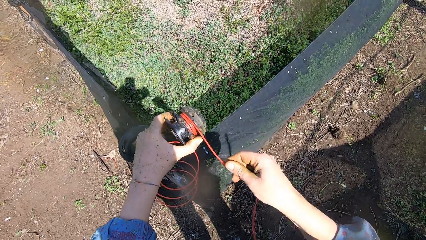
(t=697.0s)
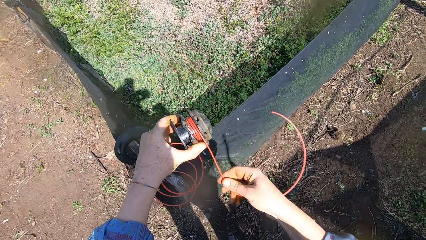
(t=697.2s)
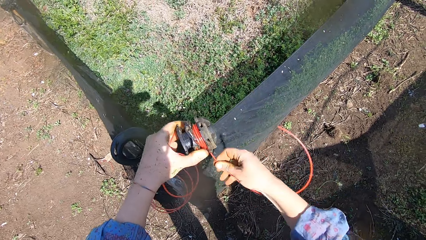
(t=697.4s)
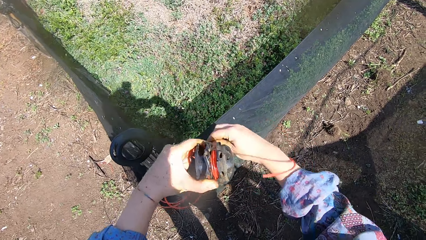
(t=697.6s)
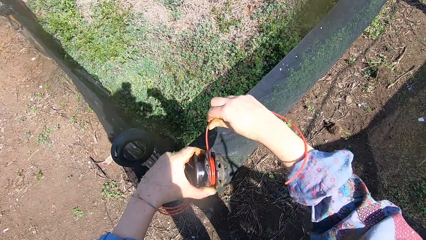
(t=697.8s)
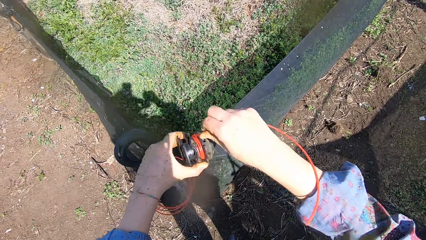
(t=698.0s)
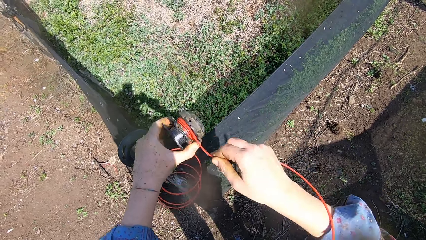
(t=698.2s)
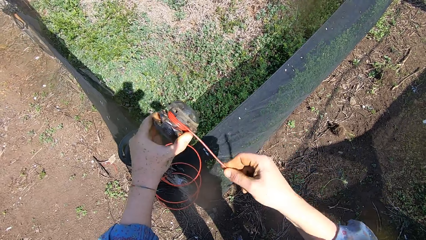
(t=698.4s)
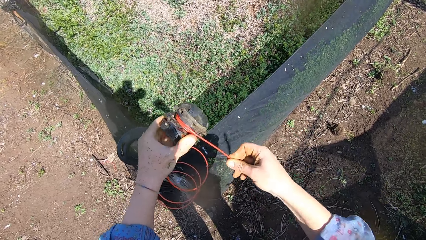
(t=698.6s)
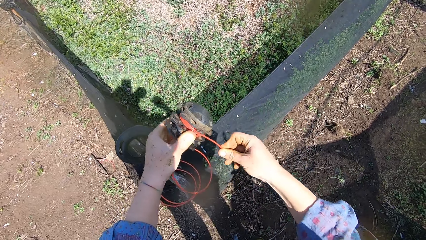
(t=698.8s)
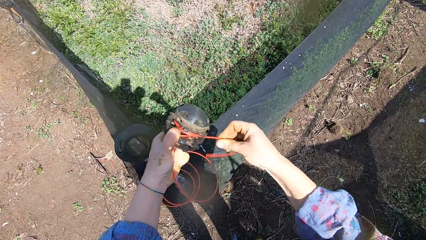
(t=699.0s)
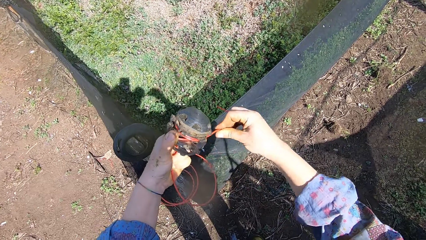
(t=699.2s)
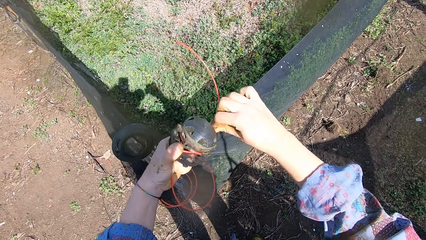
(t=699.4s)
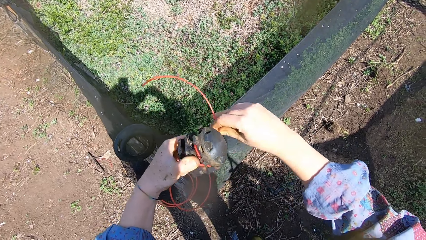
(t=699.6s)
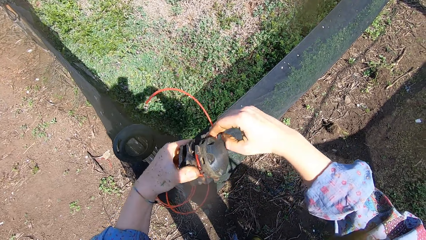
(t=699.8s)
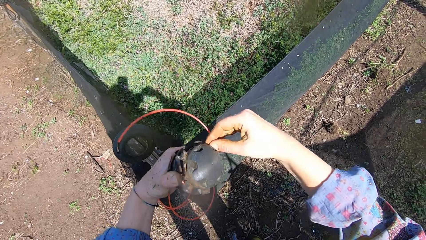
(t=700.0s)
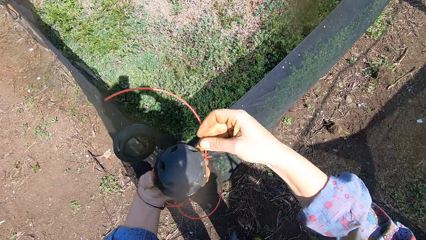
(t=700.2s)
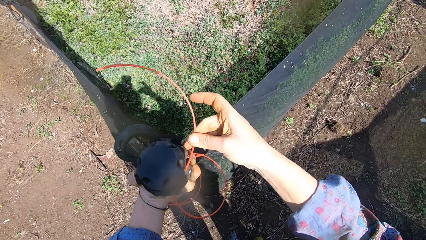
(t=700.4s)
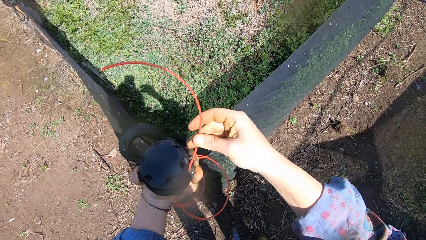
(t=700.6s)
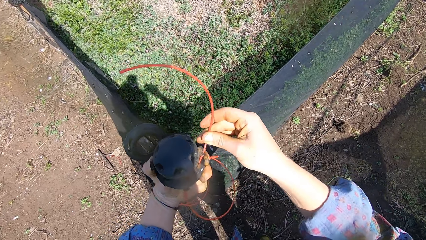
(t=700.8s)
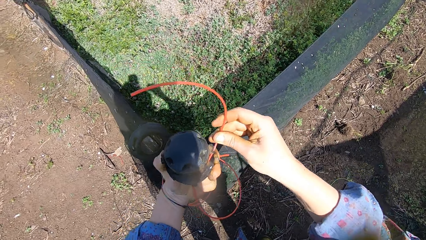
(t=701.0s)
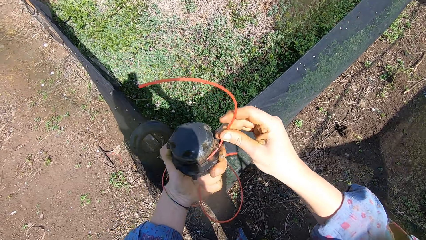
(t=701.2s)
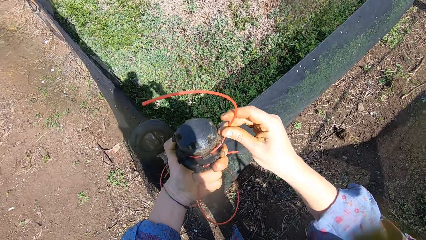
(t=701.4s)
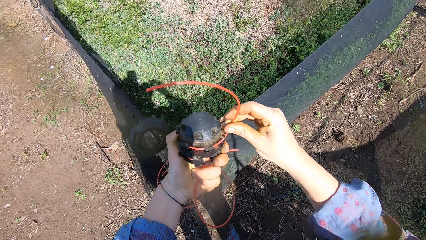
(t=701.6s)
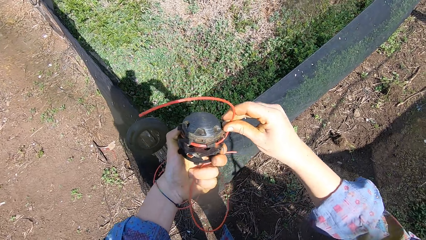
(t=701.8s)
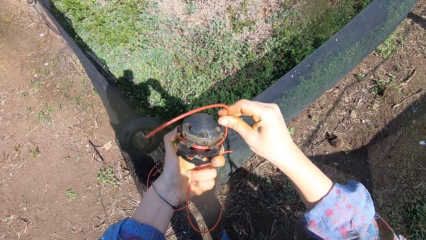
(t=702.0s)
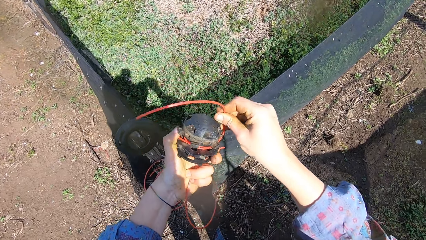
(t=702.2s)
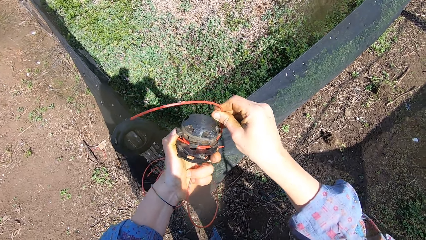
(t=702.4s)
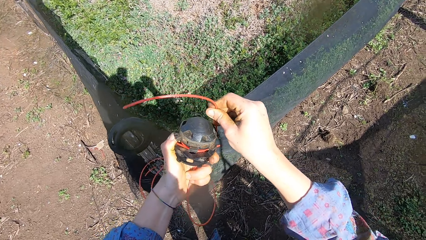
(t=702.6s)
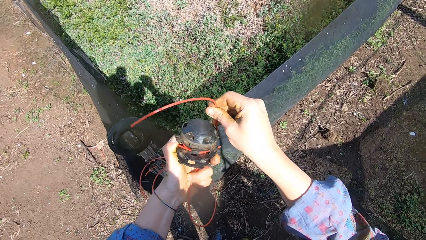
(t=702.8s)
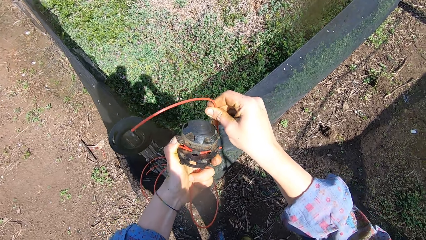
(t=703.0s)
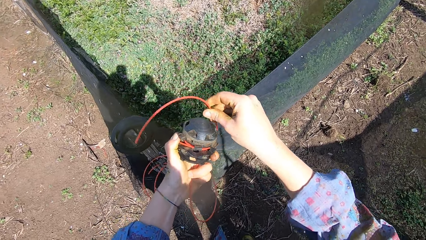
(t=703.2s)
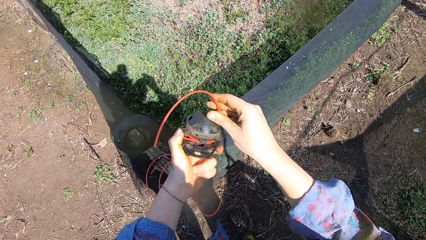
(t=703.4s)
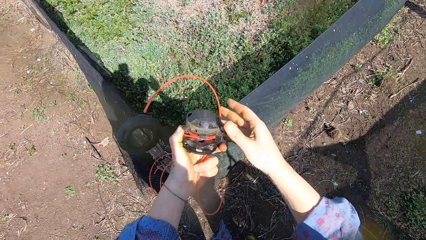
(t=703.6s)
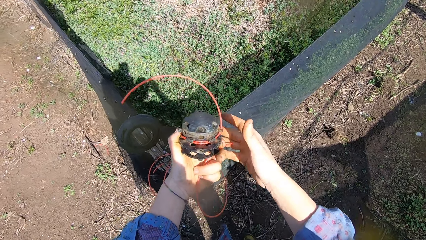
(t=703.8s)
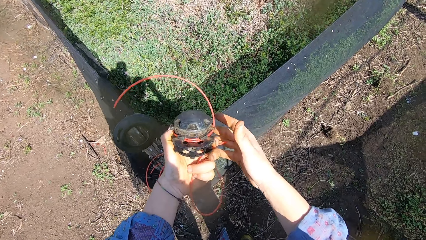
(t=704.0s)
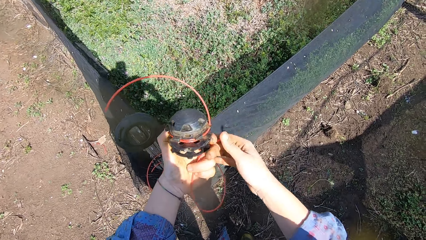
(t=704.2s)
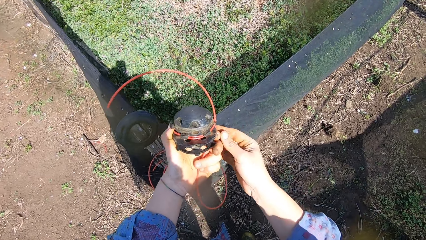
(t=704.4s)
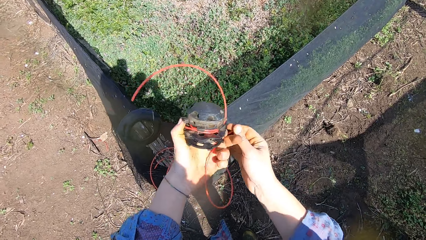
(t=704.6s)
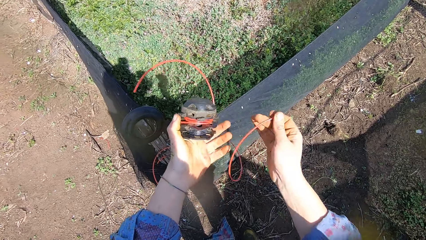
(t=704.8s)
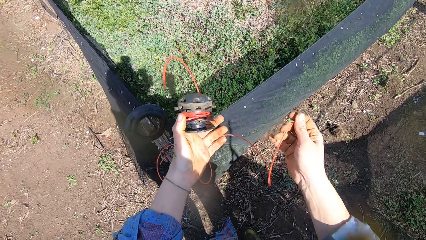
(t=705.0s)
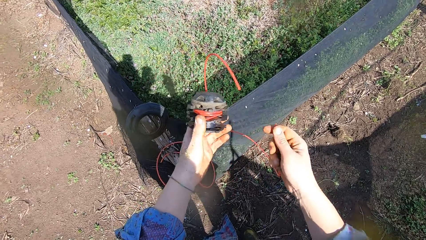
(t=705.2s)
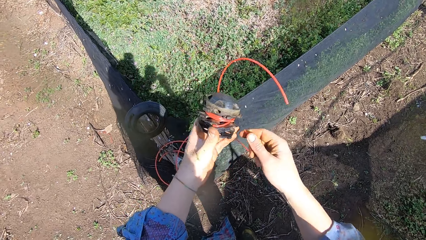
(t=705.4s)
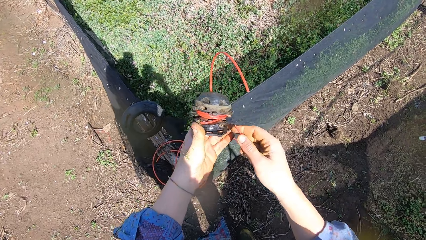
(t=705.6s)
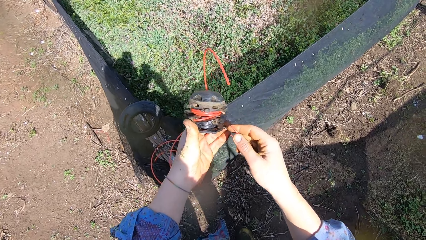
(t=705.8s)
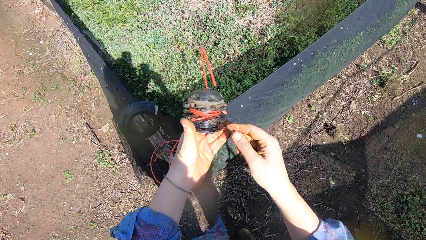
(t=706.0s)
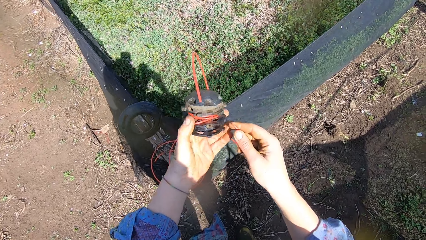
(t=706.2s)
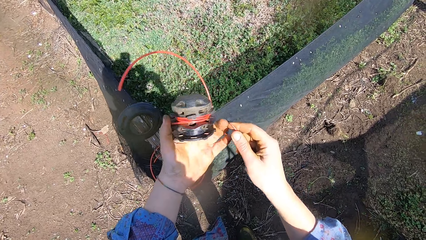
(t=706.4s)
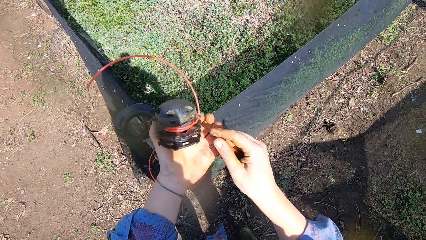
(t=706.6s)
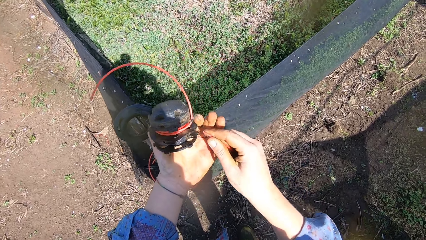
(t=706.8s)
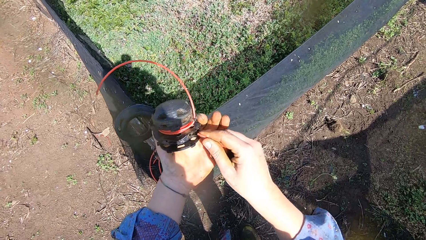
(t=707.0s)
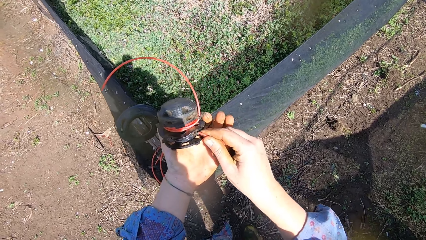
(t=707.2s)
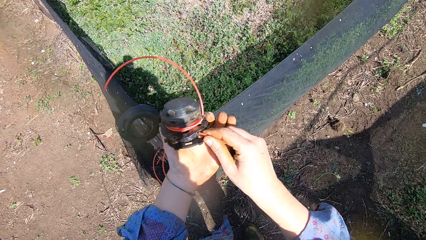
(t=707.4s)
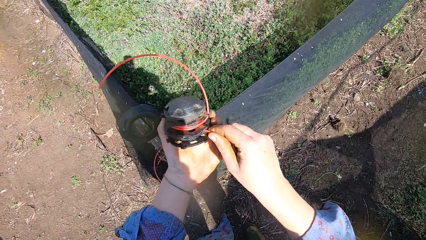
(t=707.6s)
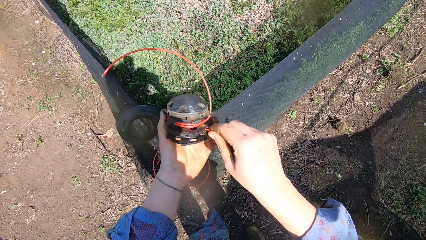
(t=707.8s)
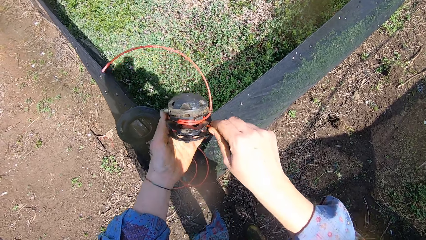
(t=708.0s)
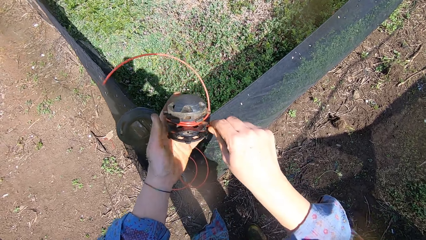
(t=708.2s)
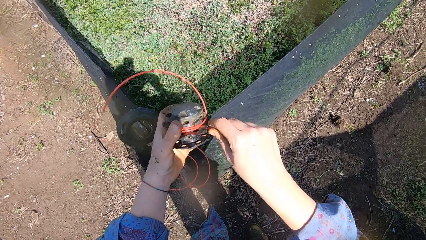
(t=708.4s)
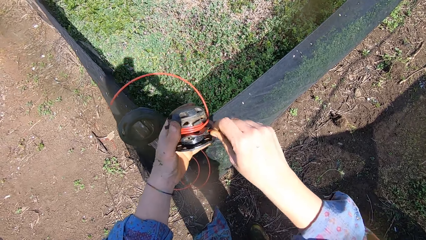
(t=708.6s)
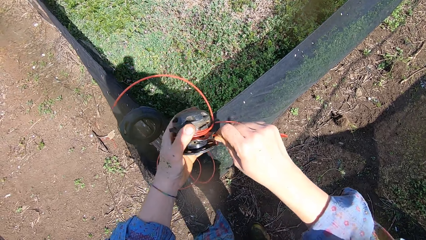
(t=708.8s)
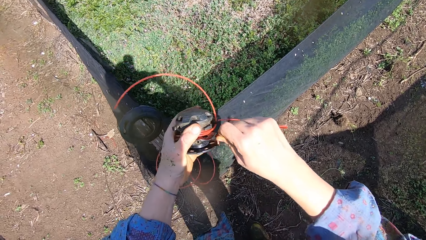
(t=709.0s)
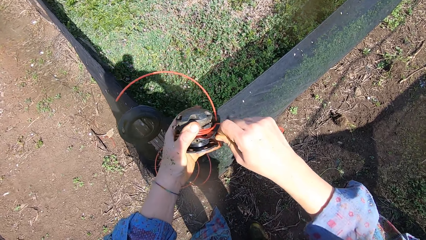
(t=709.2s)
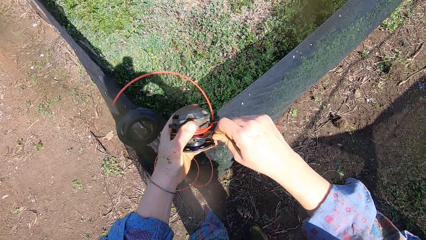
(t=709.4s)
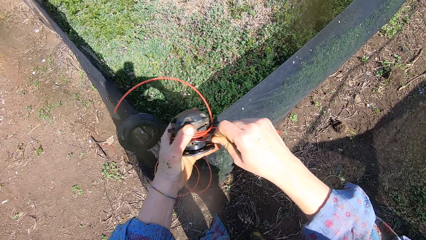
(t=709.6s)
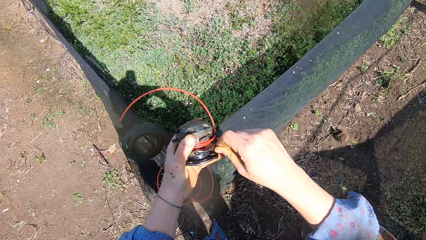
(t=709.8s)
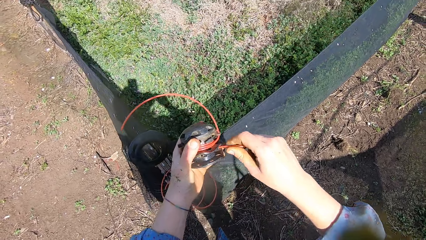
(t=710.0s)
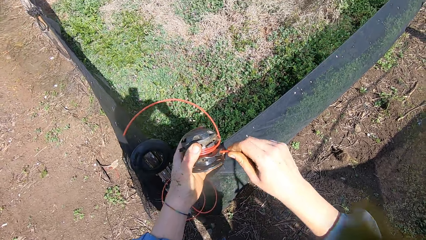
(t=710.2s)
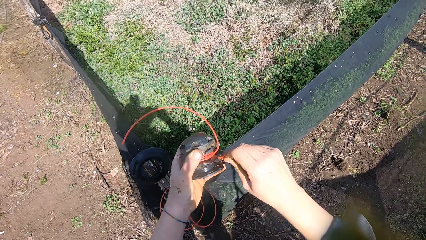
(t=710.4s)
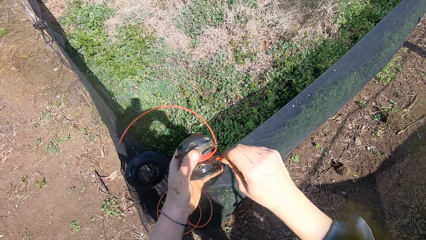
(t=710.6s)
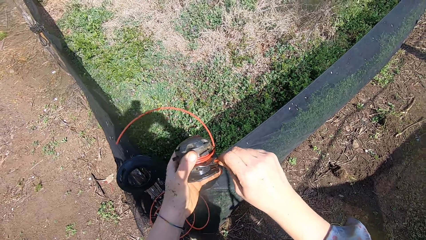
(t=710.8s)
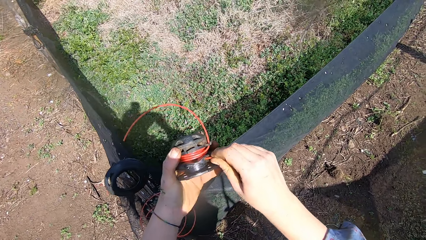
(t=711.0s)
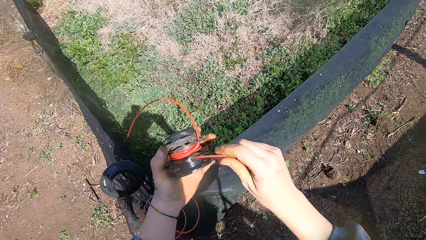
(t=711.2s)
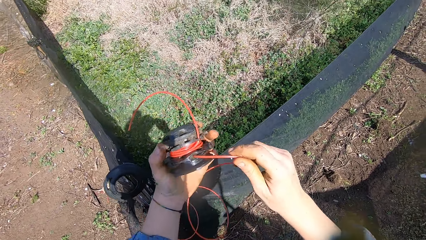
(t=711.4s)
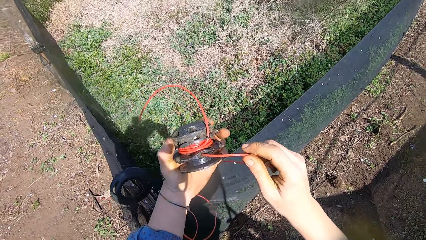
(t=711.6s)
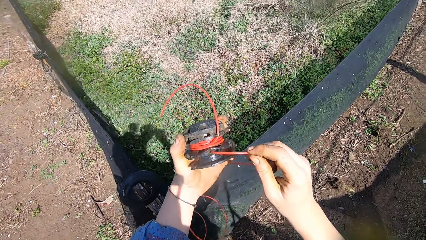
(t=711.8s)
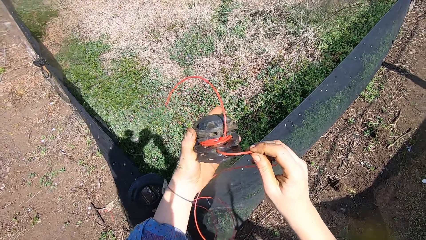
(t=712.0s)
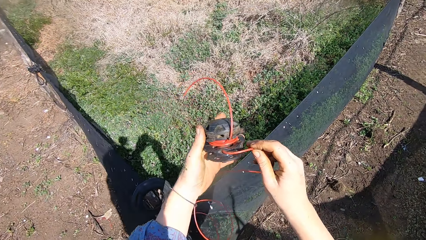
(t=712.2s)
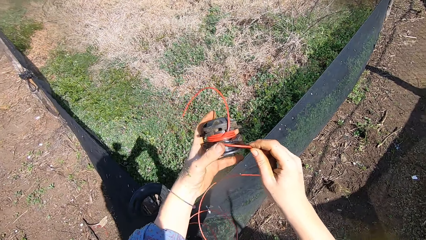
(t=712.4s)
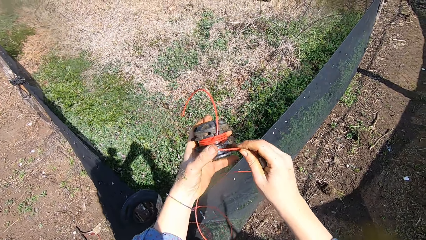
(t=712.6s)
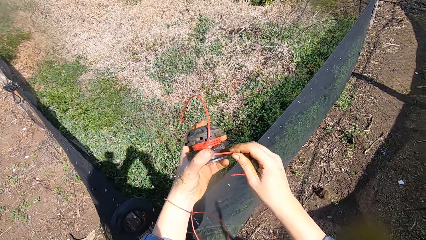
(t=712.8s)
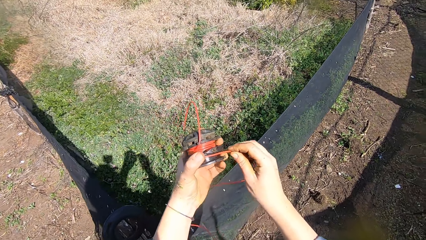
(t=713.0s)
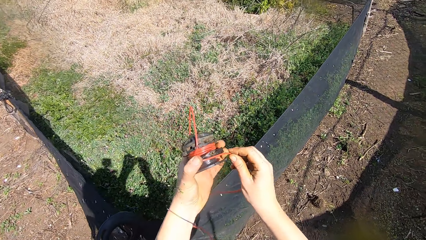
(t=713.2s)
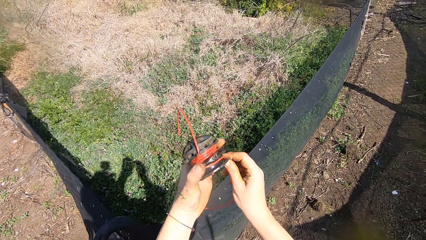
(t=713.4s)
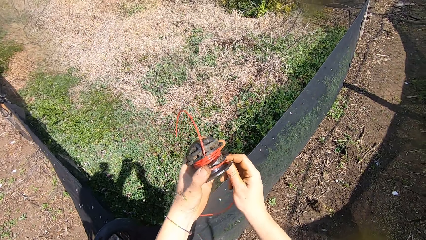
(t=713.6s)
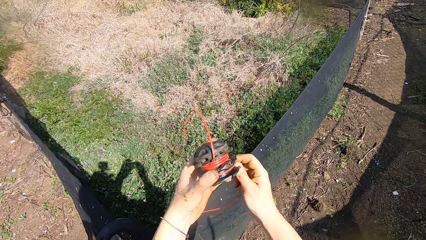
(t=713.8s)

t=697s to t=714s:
The camera wearer grips the wire line to the body of the spool cap. He removes his right hand from the wire line. He holds the end of another wire line with his right hand. He turns the spool cap in his left hand. He inserts the end of the wire line into the spool cap. He wraps the wire line around the spool cap with his right hand.
